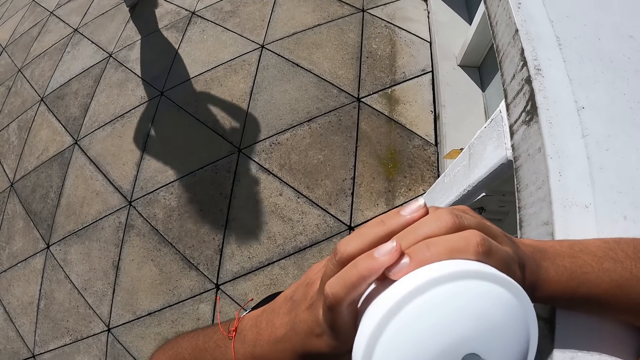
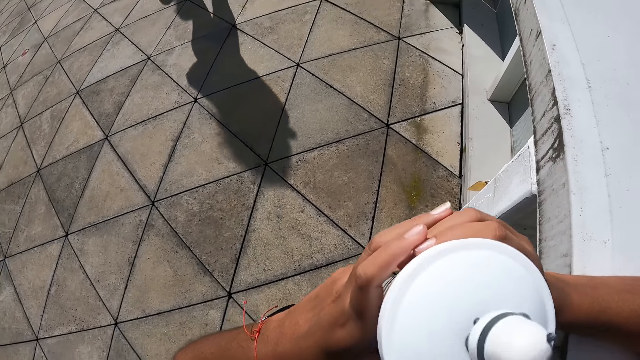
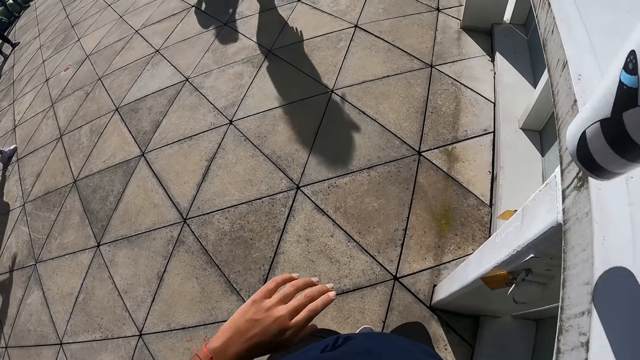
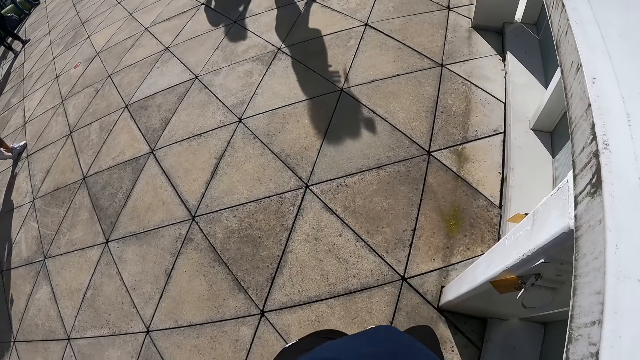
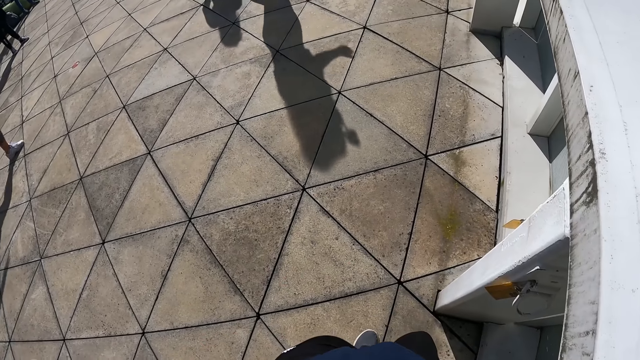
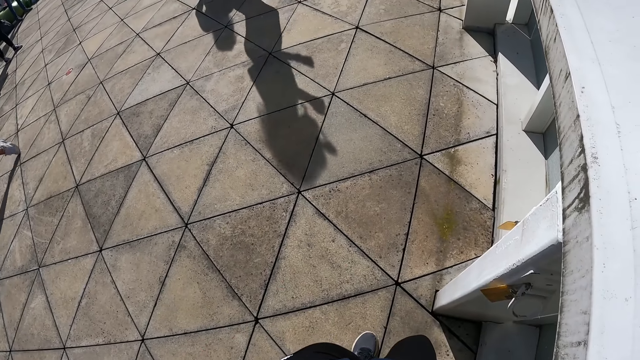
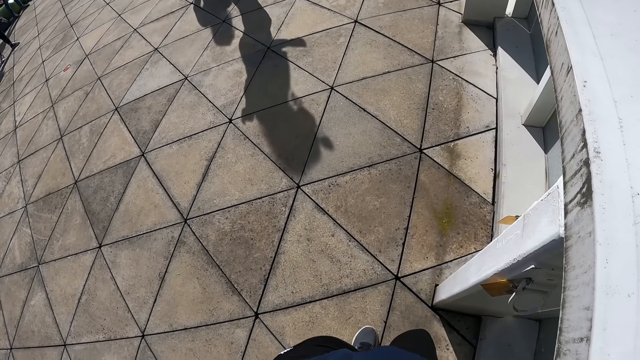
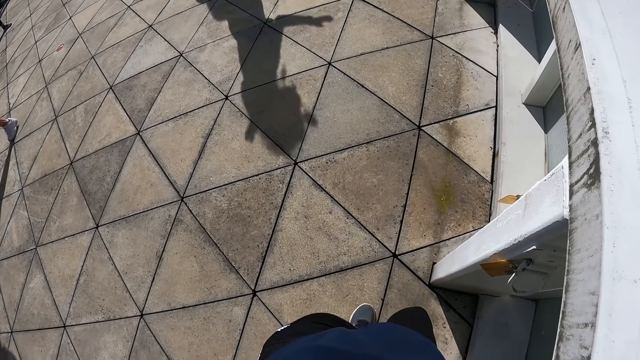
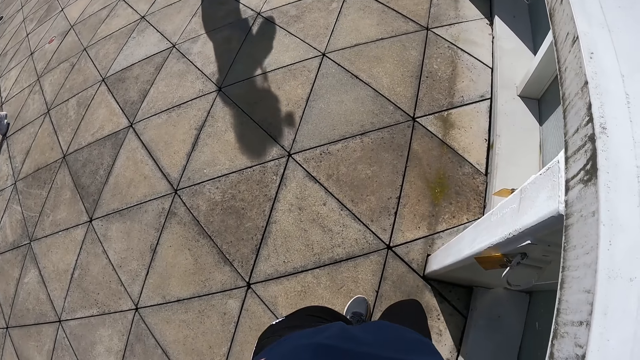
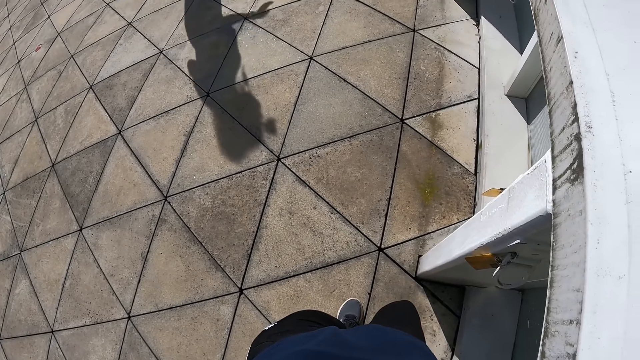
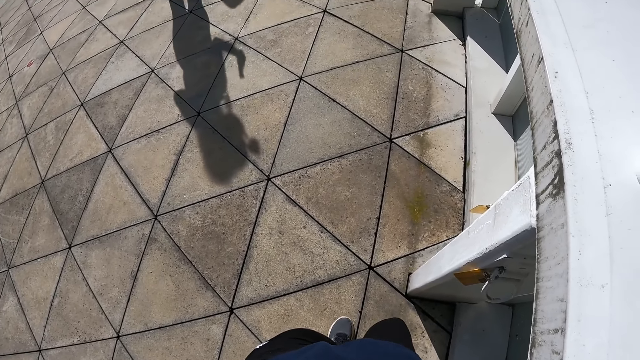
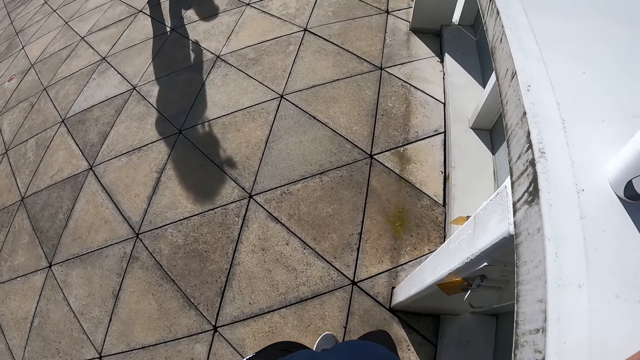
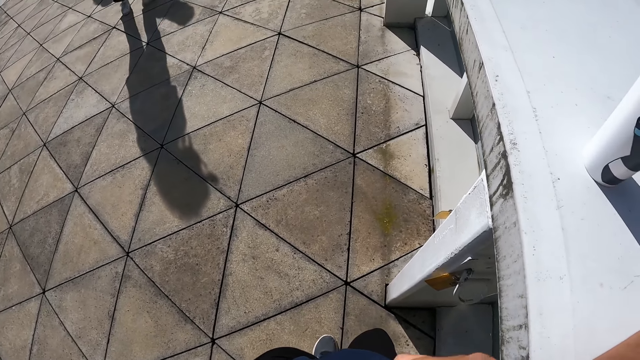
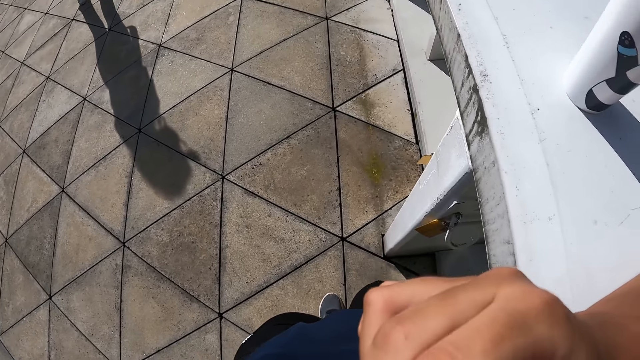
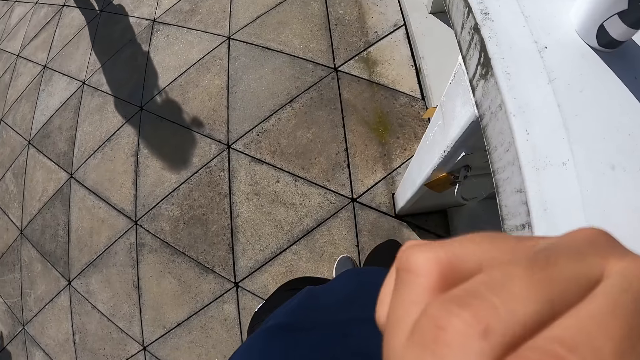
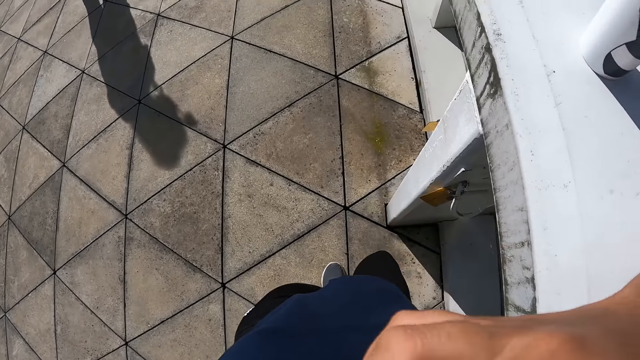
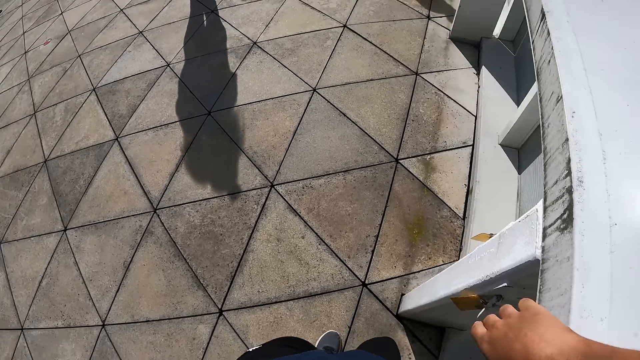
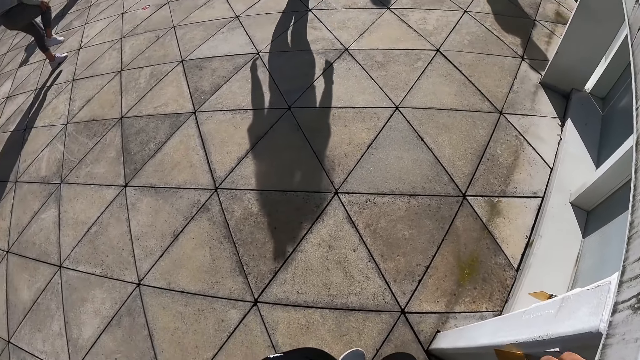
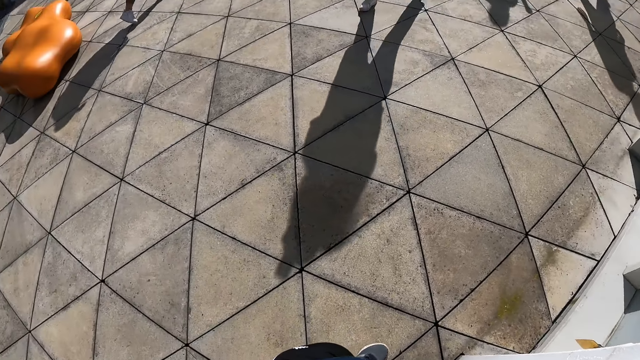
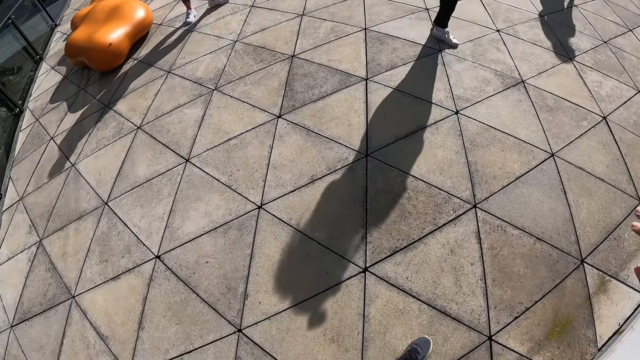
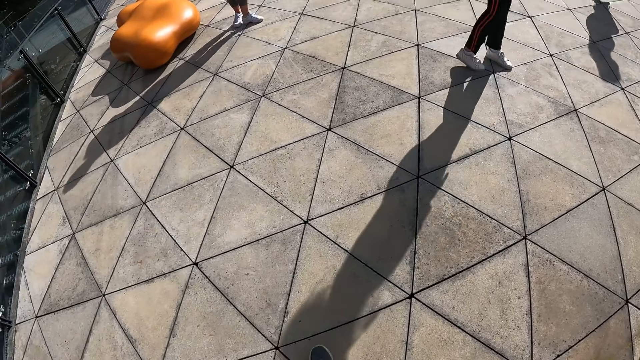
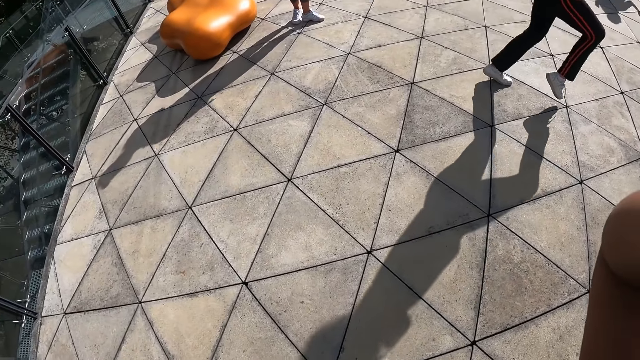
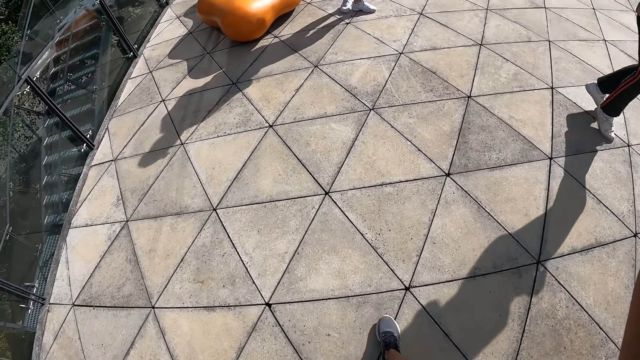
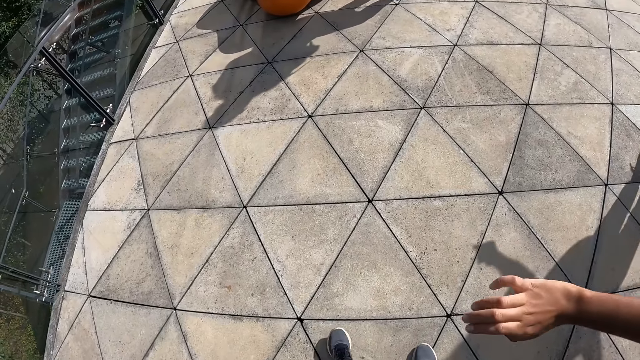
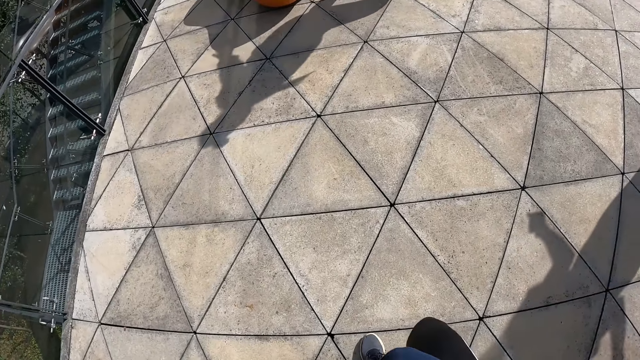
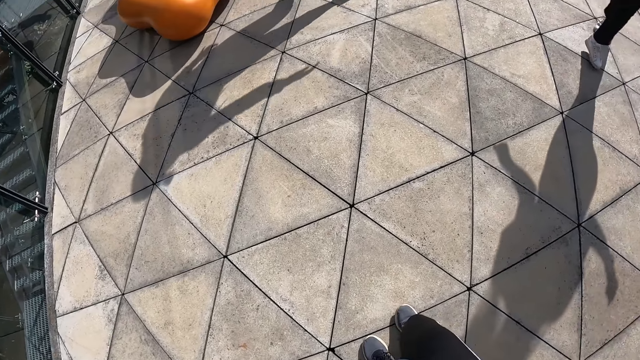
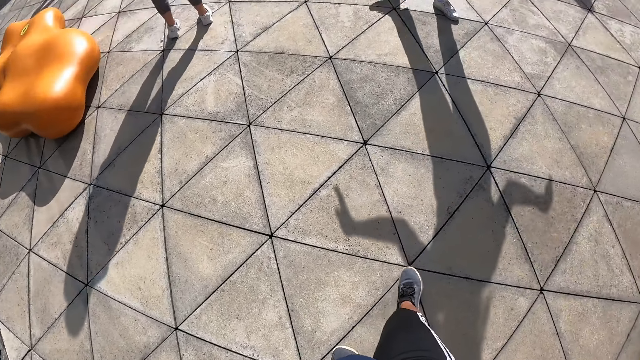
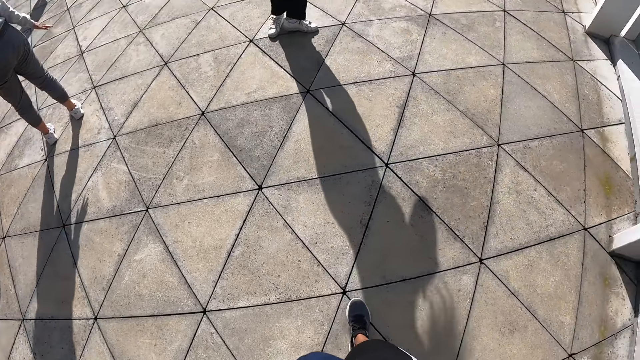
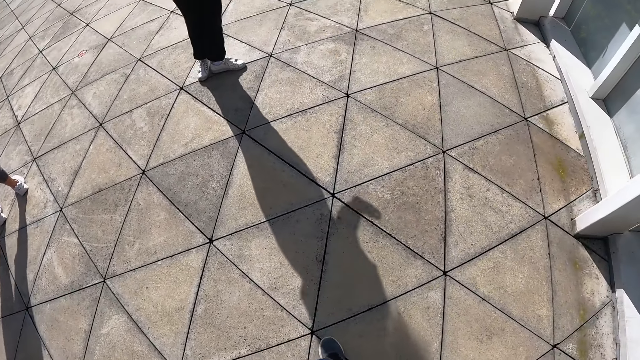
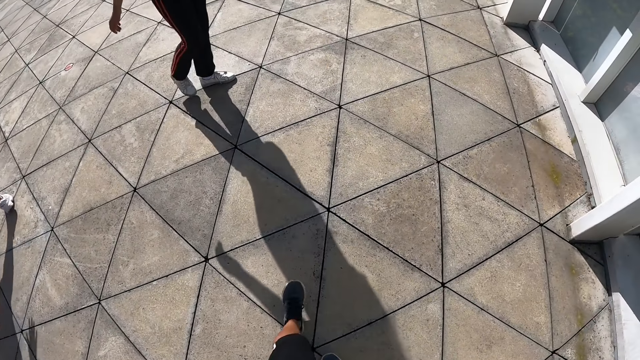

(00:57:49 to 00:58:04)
The camera wearer drops the water bottle on the ledge with her right hand. She walks around. A woman dances in the studio.

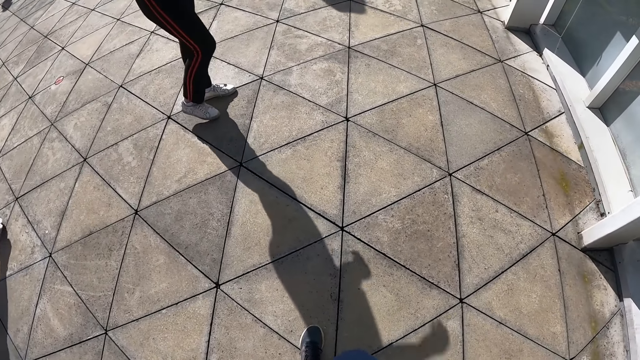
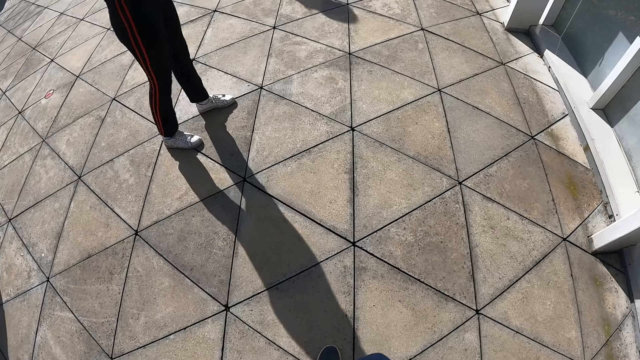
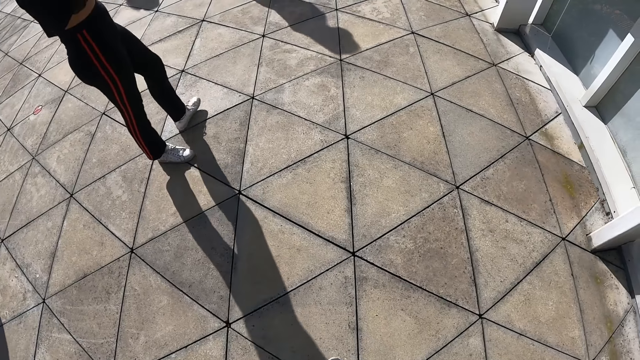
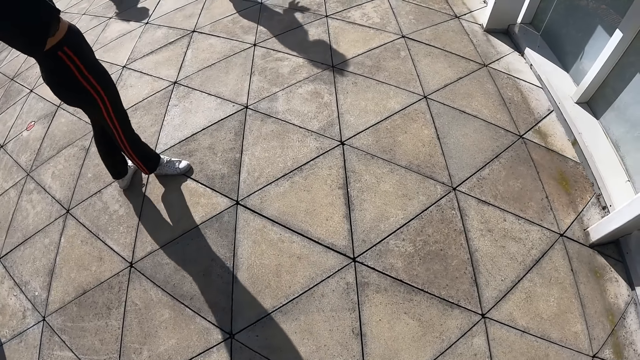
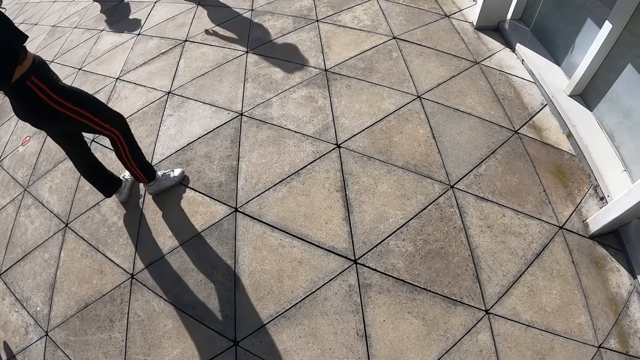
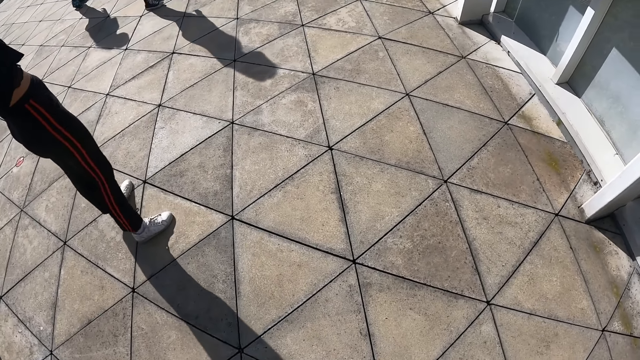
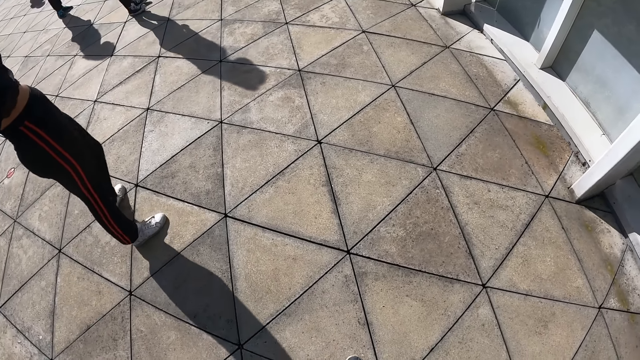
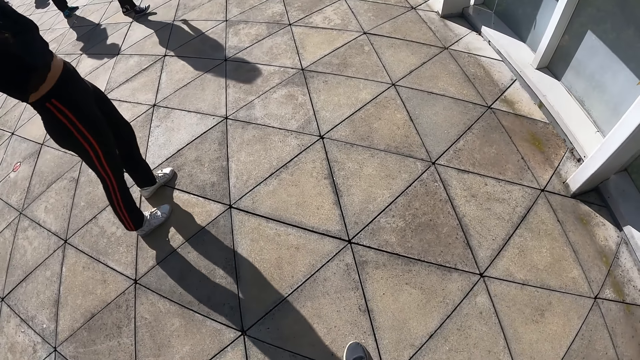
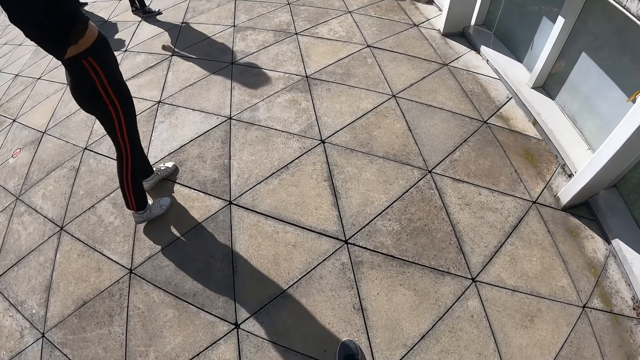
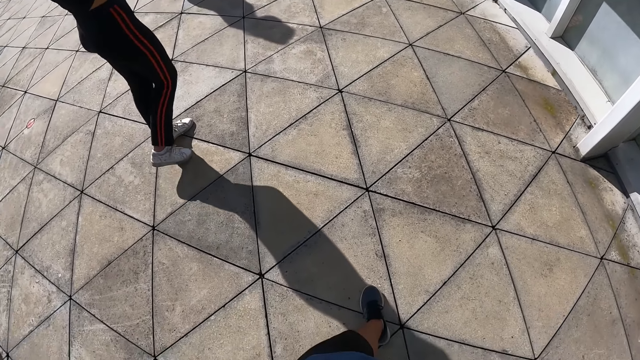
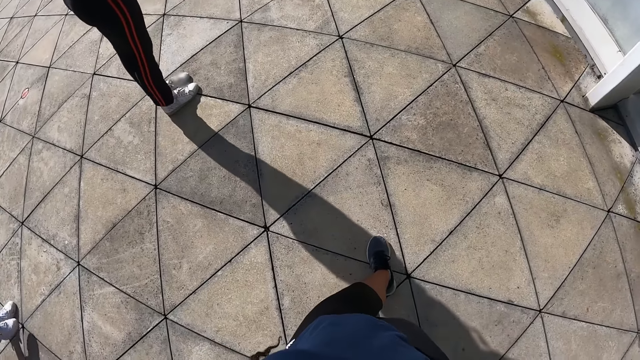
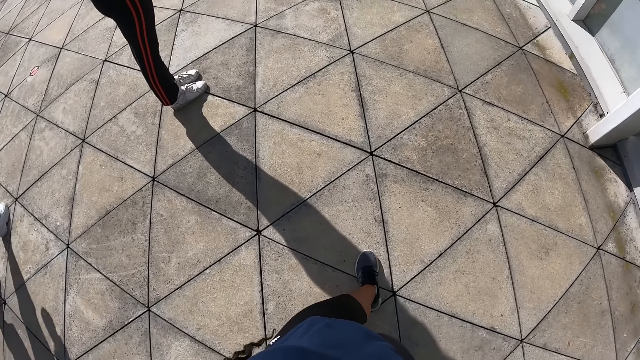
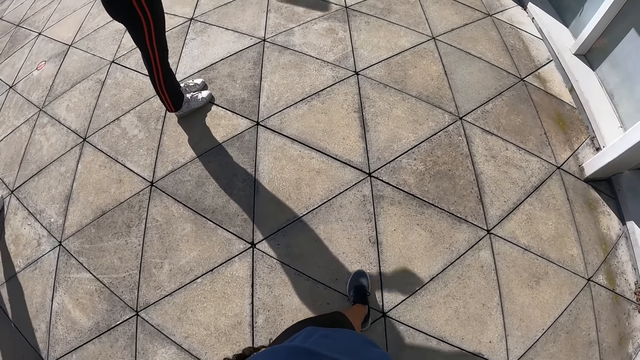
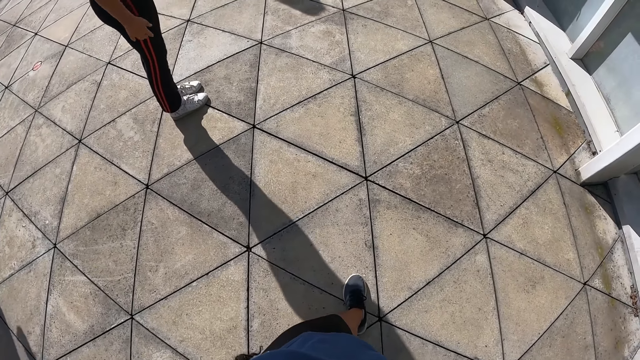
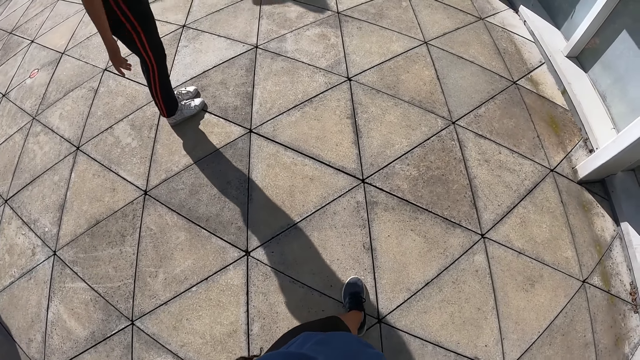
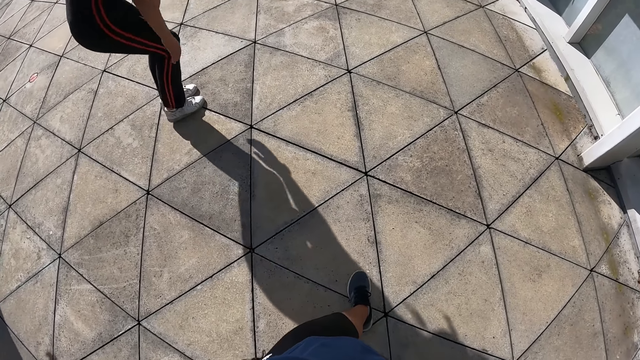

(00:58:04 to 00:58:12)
The woman dances in the studio.
